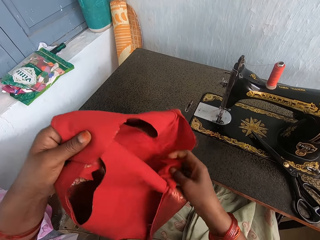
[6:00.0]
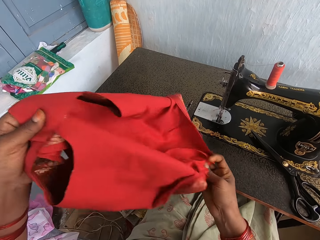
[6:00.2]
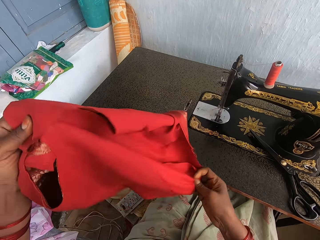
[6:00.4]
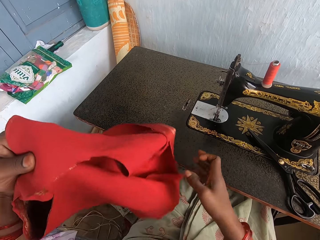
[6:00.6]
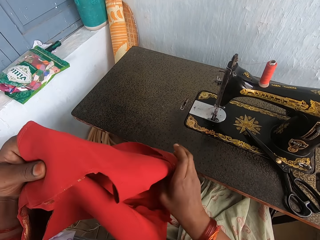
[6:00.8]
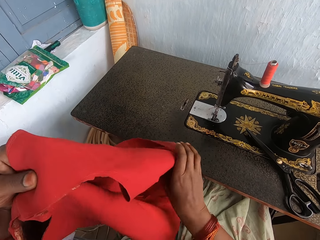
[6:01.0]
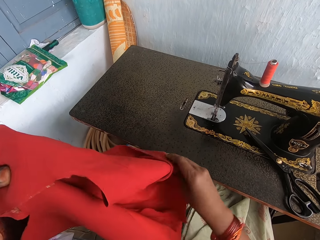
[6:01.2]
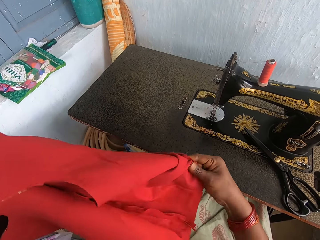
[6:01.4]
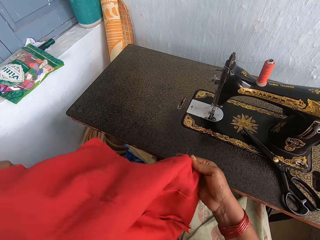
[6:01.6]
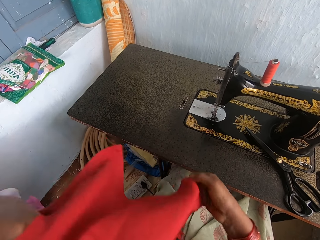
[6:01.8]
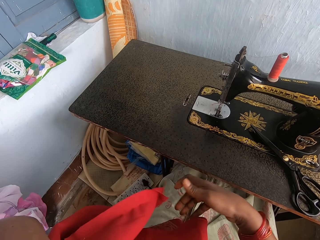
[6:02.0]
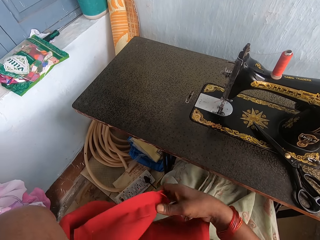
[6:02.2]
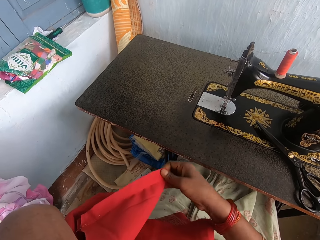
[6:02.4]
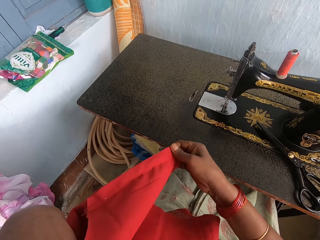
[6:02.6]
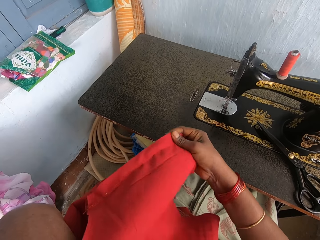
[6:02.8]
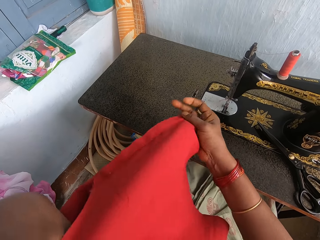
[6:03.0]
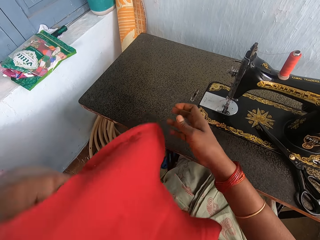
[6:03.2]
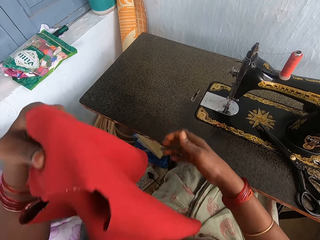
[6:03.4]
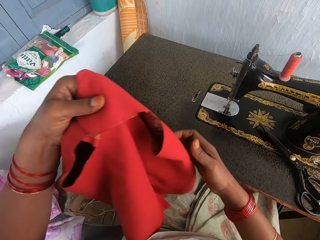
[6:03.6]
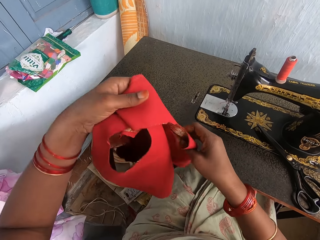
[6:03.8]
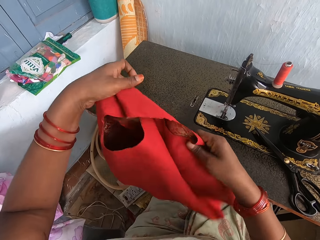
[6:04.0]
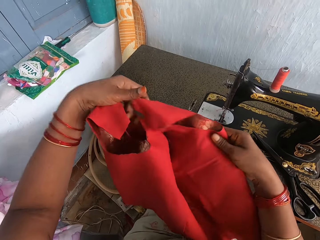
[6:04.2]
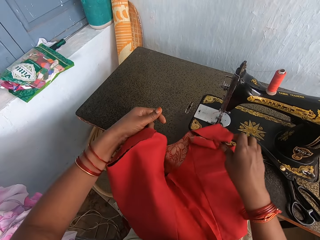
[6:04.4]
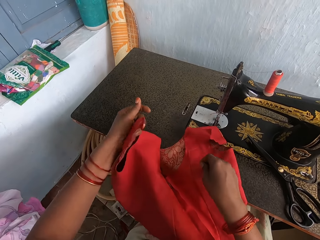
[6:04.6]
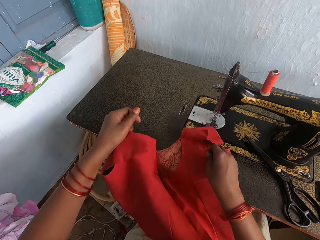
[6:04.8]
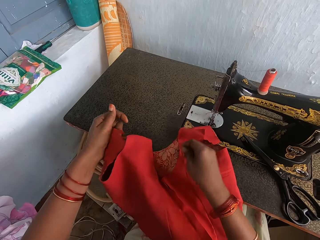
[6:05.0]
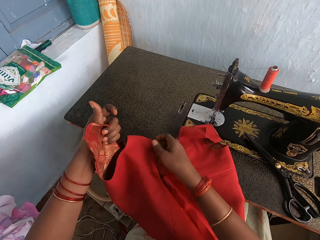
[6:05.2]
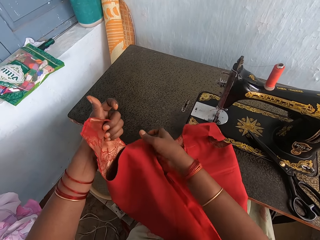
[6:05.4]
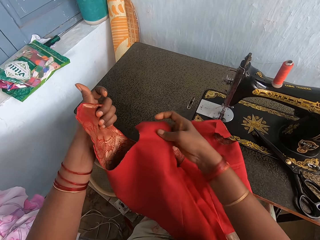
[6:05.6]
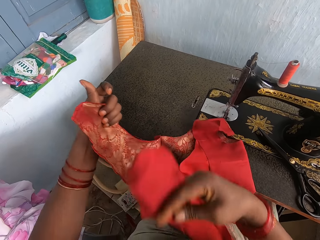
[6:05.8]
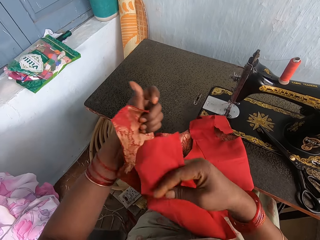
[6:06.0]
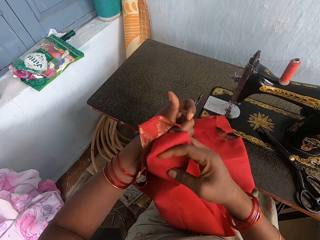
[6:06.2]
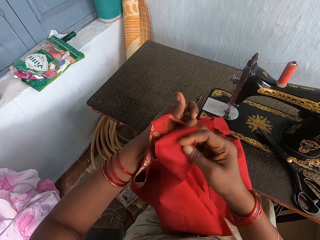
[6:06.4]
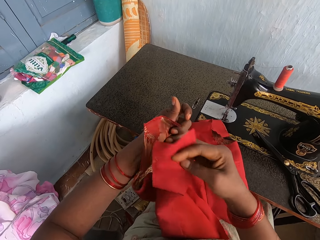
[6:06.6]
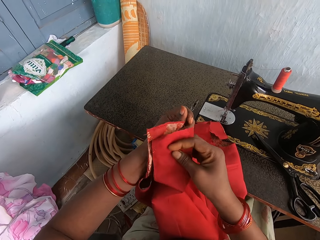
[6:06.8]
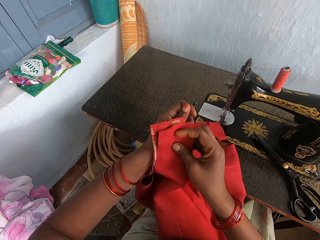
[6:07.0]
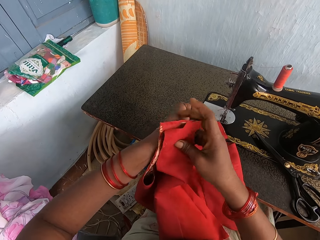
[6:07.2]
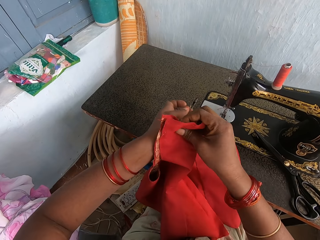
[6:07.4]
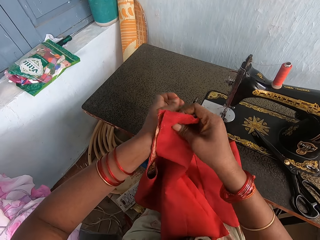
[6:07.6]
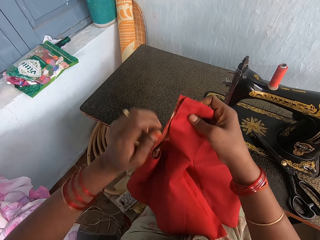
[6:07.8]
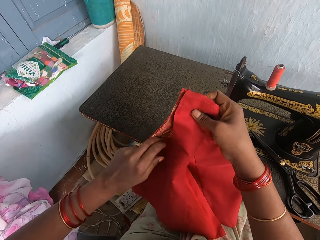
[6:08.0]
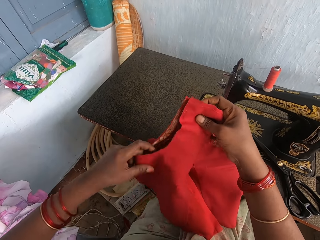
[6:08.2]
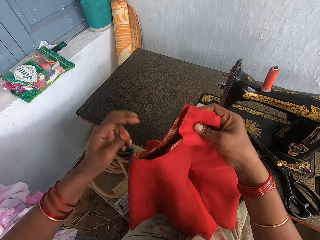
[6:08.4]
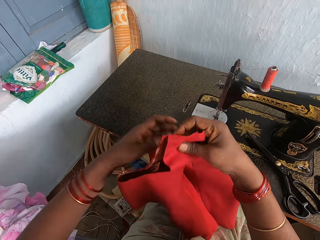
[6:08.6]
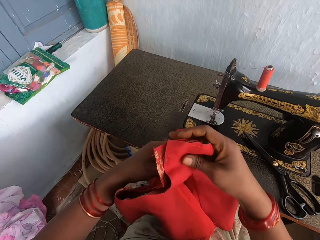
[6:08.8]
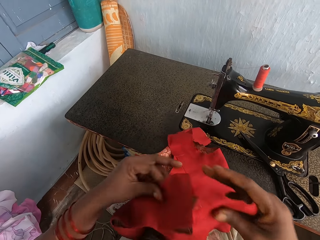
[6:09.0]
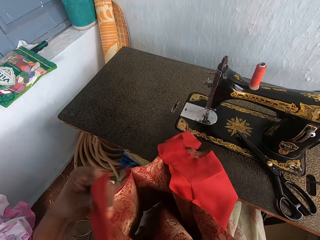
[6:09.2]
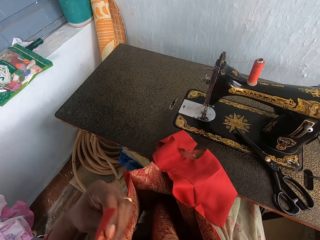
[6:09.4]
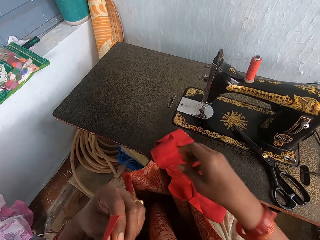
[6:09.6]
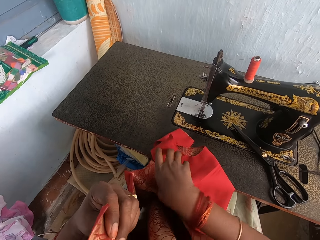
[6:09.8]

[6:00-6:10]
The camera wearer places the cloth on the surface. They align the cloth edges with both hands.

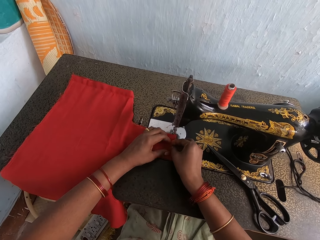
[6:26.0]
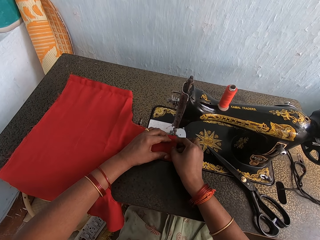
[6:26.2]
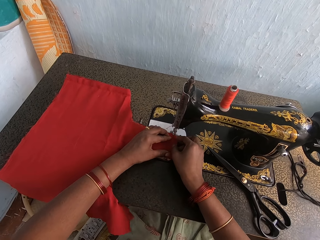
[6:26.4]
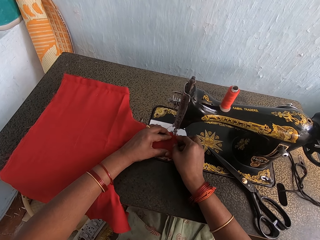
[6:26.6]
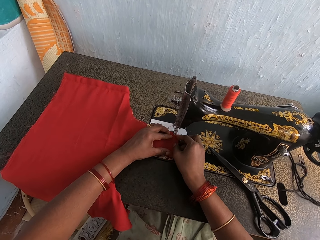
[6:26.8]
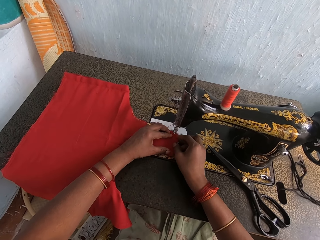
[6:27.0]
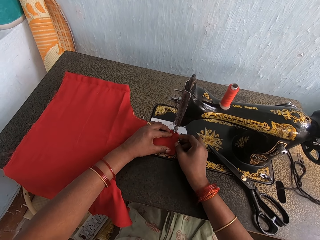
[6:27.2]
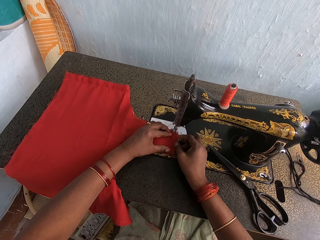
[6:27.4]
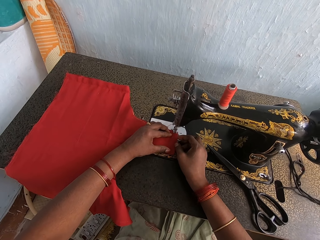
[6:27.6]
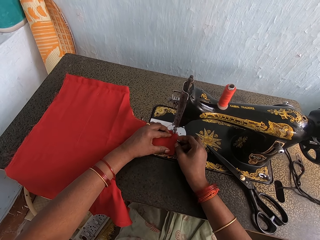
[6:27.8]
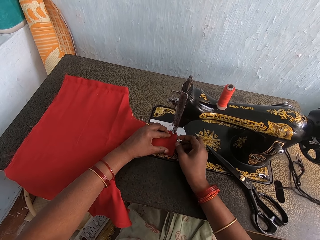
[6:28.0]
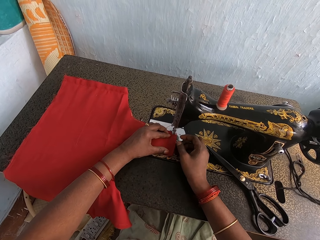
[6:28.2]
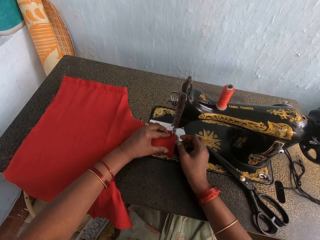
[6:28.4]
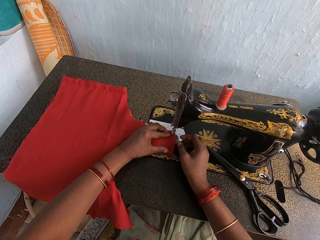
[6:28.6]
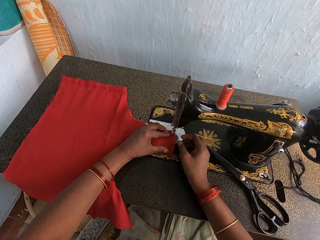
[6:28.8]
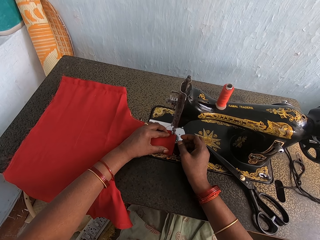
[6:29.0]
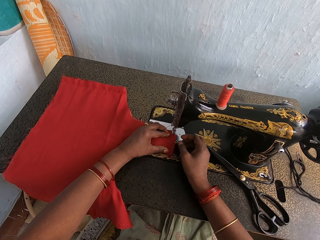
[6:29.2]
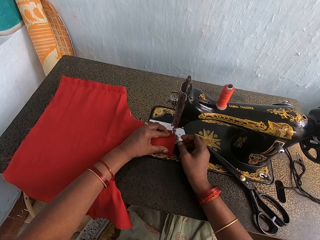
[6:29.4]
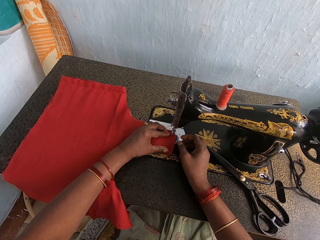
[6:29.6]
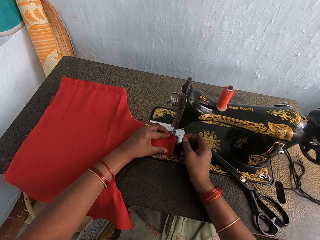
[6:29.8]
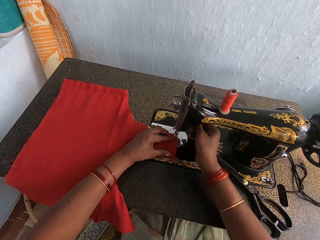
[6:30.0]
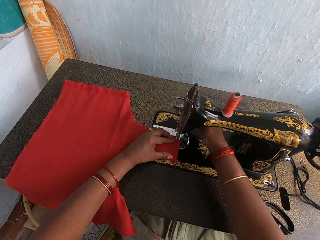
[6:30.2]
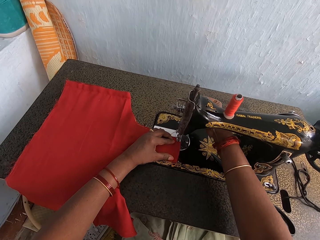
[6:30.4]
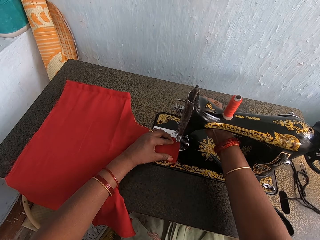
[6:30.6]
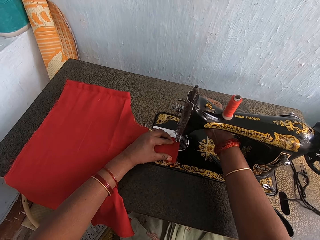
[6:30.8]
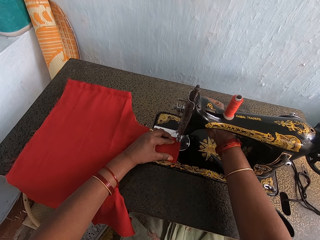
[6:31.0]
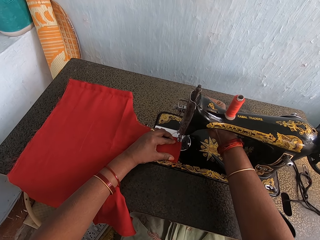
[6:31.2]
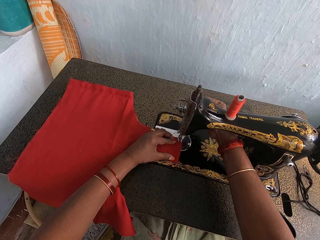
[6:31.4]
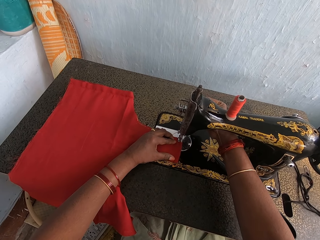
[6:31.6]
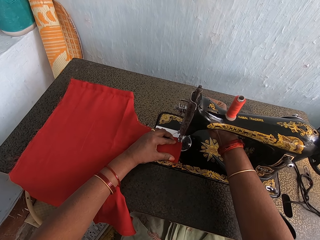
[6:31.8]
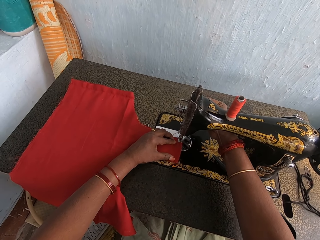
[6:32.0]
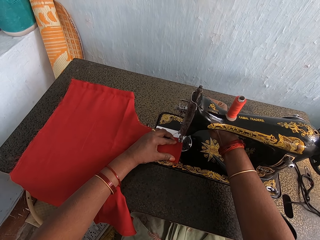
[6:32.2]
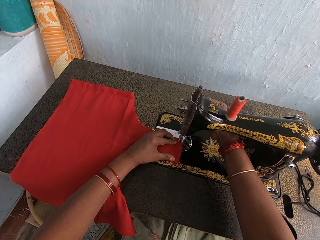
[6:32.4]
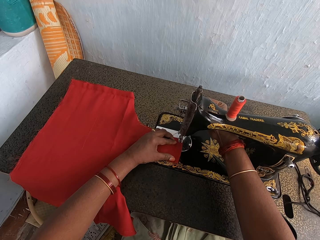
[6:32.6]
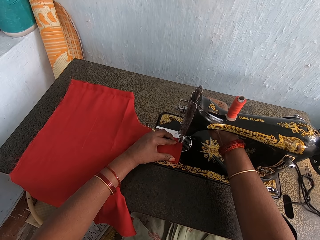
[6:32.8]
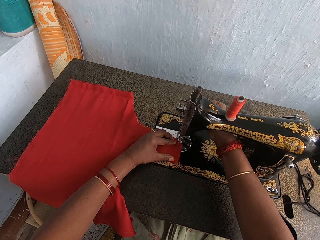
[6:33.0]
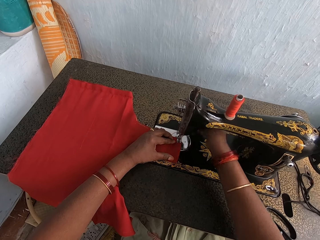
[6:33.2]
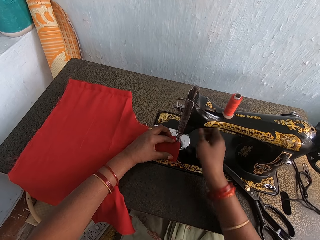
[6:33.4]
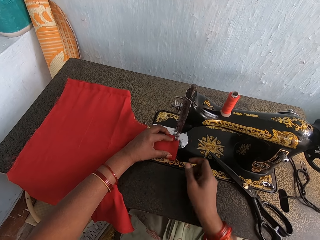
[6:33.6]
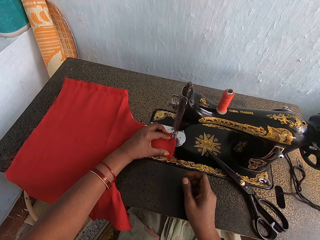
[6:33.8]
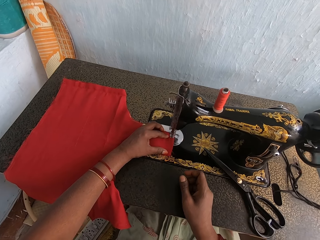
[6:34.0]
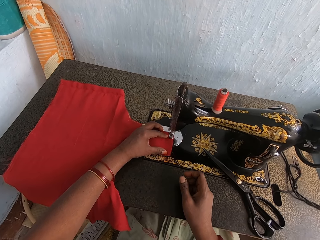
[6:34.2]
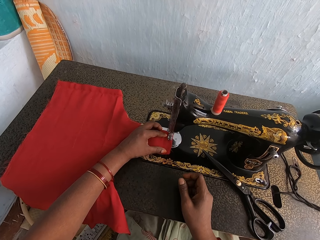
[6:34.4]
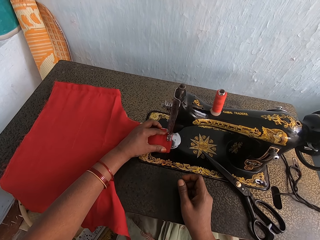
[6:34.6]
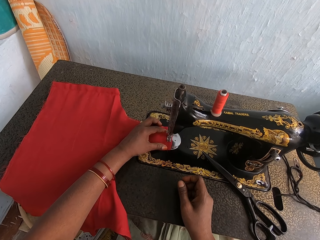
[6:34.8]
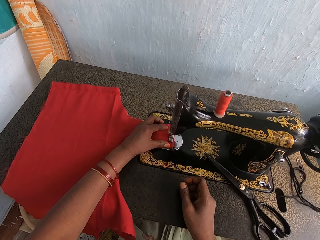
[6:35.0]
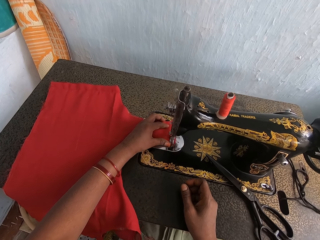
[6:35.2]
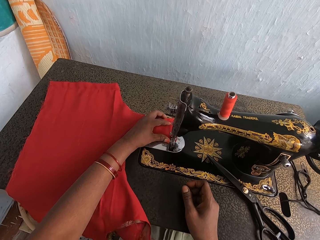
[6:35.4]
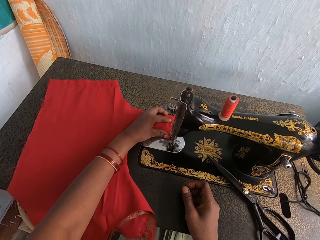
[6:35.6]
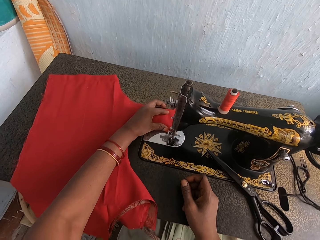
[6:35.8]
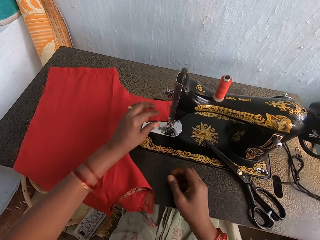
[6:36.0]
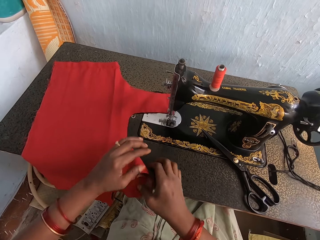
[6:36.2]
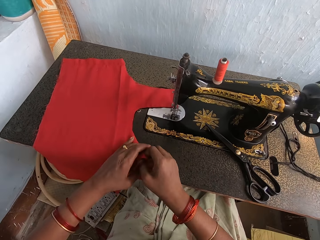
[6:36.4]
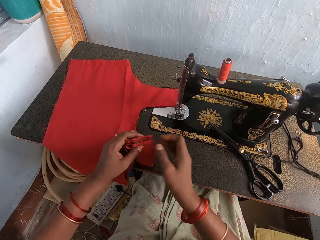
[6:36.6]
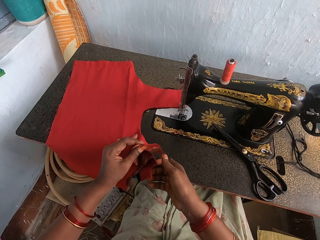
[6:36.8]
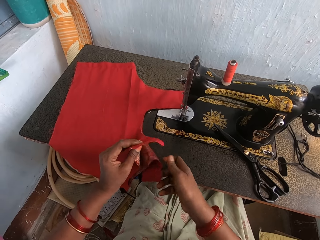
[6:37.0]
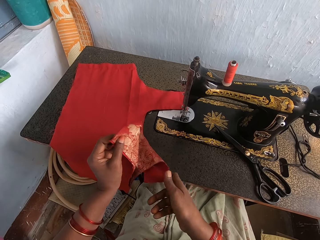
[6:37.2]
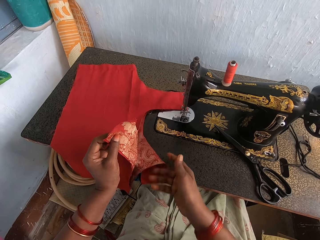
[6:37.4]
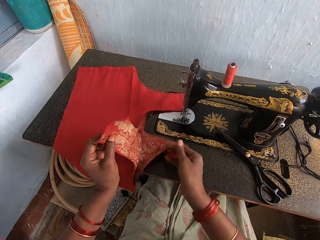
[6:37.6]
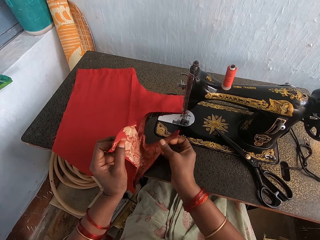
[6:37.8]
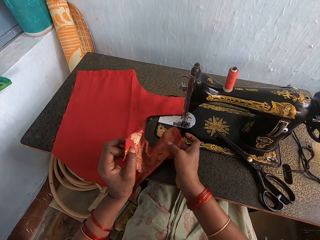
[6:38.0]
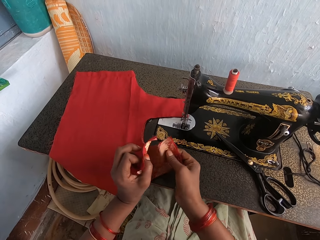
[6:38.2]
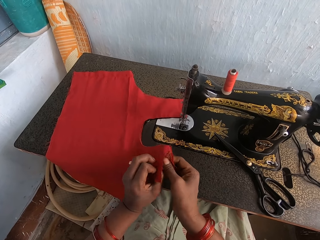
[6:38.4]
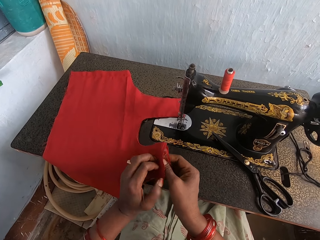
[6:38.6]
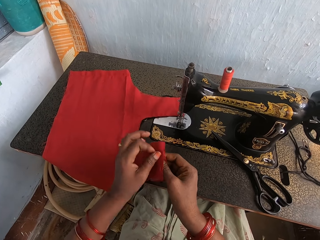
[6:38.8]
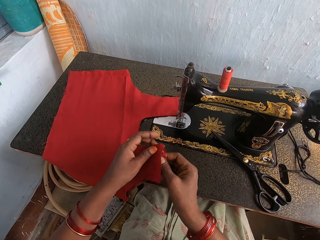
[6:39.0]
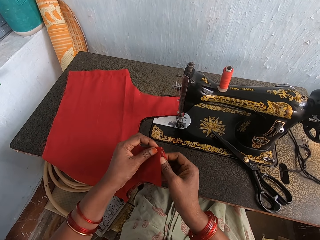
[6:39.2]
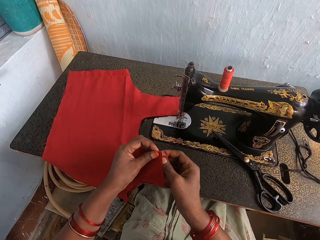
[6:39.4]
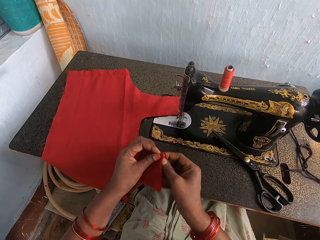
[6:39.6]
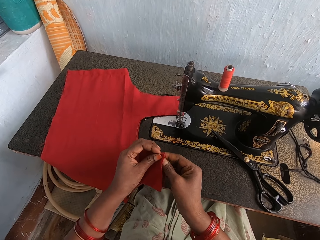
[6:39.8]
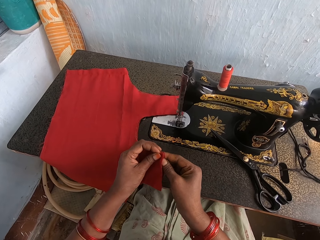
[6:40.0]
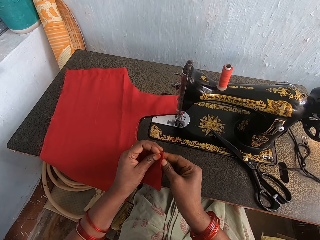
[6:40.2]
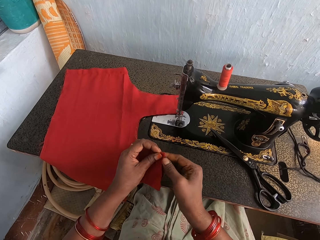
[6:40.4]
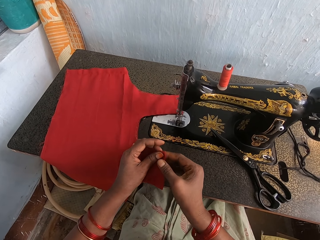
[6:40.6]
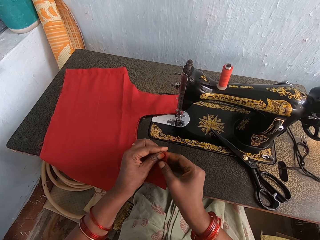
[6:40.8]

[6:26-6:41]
The camera wearer positions the cloth on the sewing machine needle. They hold the cloth with the left hand. They adjust the machine presser bar lifter. They operate the sewing machine with the right hand. They sew the cloth with the sewing machine. They hold the cloth with both hands. They align the cloth edges on the table with both hands.
